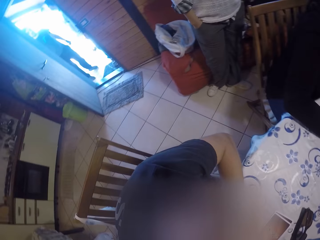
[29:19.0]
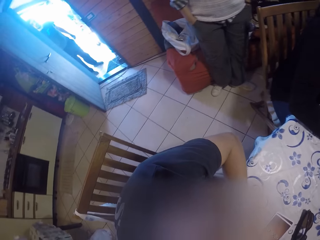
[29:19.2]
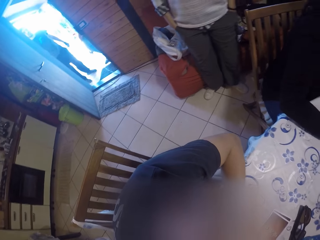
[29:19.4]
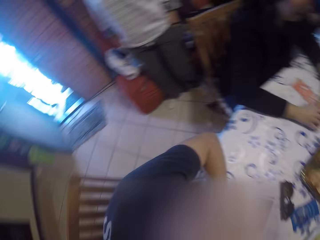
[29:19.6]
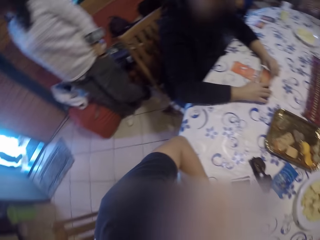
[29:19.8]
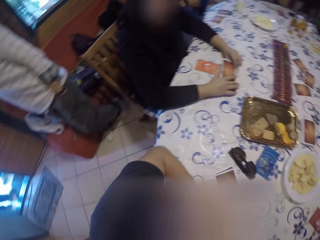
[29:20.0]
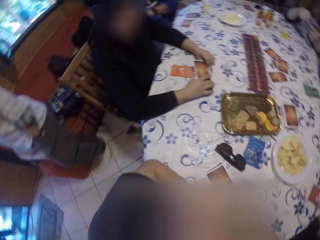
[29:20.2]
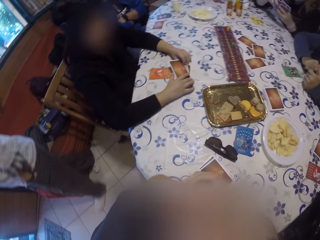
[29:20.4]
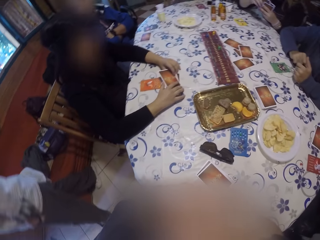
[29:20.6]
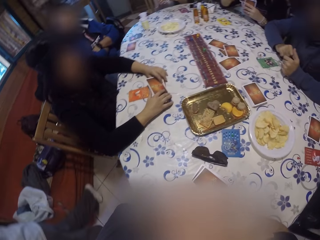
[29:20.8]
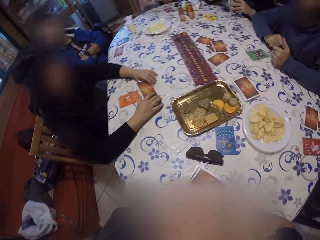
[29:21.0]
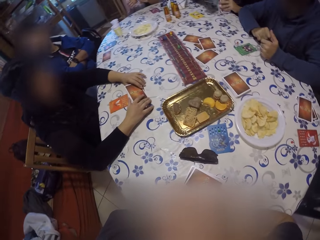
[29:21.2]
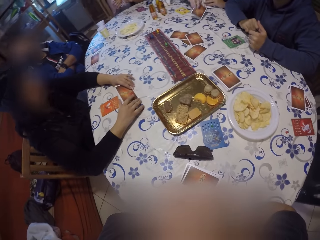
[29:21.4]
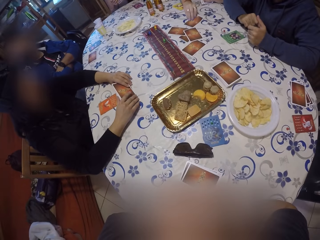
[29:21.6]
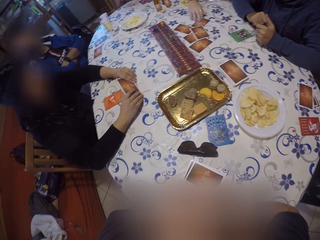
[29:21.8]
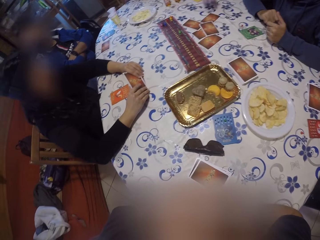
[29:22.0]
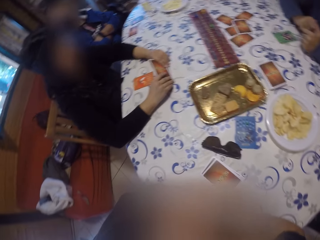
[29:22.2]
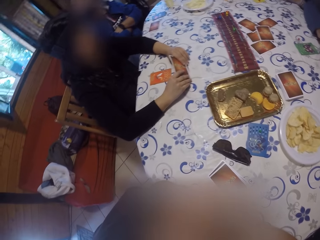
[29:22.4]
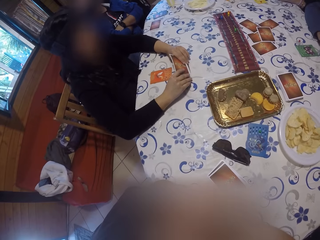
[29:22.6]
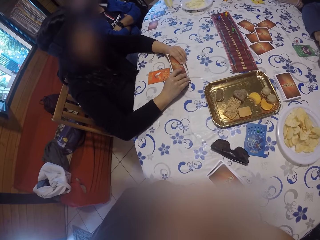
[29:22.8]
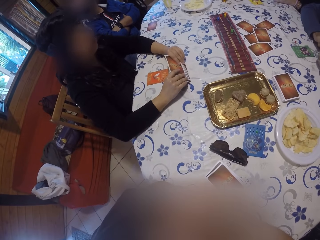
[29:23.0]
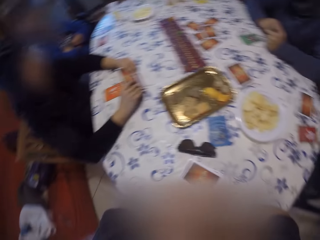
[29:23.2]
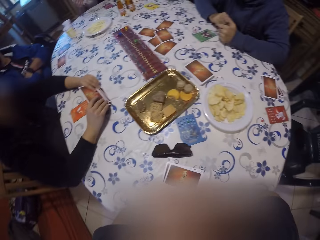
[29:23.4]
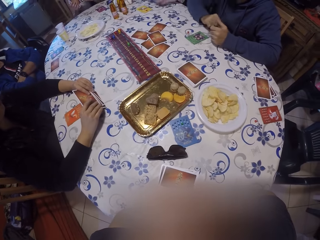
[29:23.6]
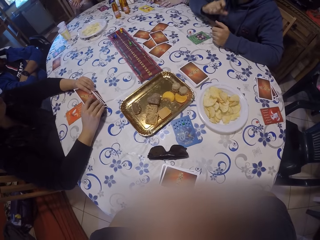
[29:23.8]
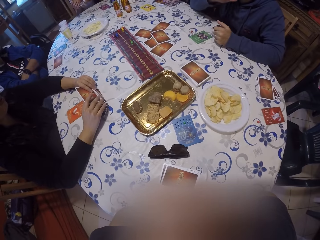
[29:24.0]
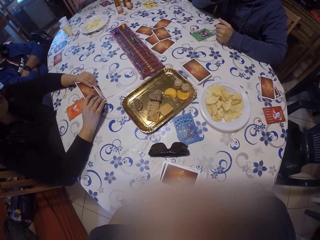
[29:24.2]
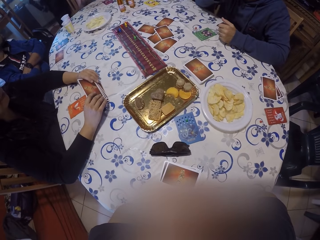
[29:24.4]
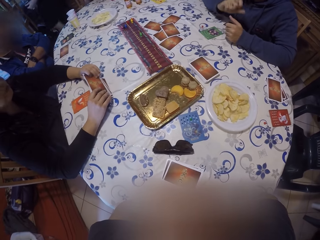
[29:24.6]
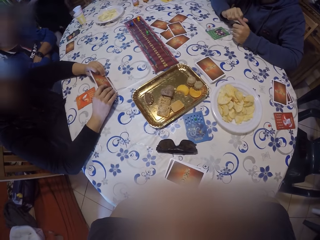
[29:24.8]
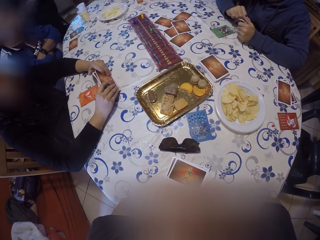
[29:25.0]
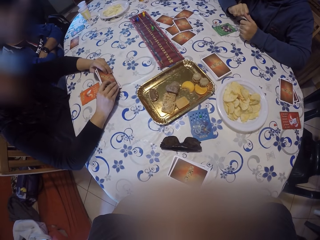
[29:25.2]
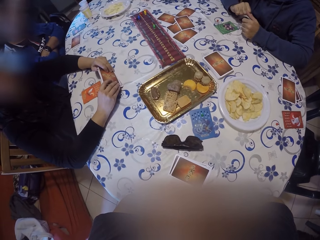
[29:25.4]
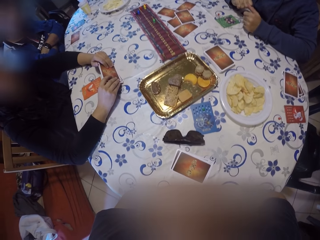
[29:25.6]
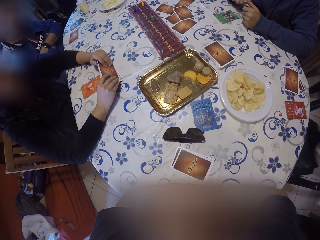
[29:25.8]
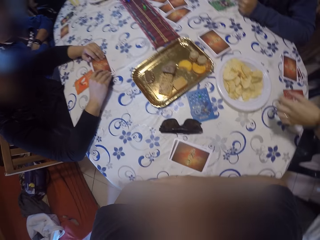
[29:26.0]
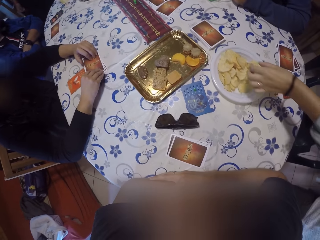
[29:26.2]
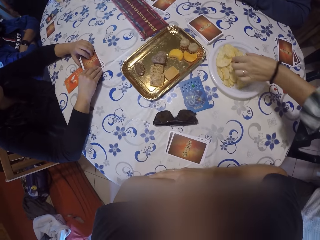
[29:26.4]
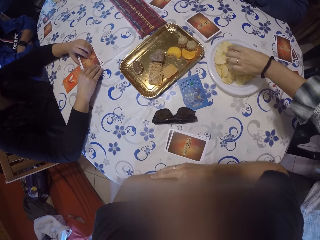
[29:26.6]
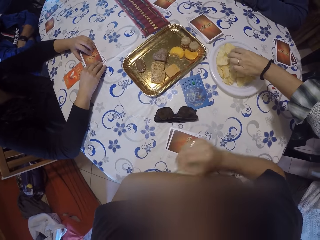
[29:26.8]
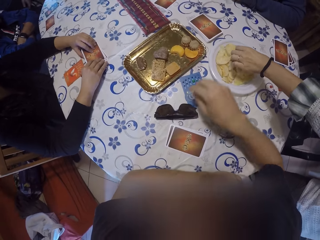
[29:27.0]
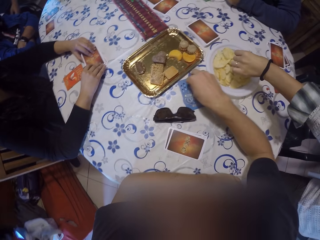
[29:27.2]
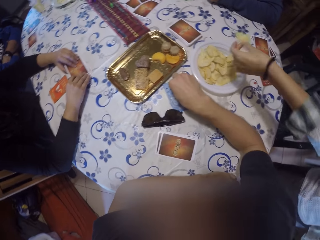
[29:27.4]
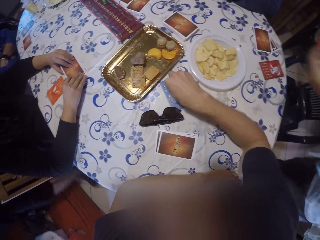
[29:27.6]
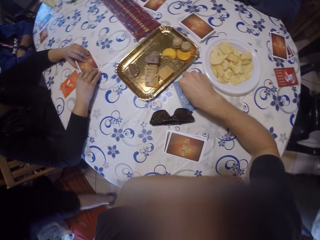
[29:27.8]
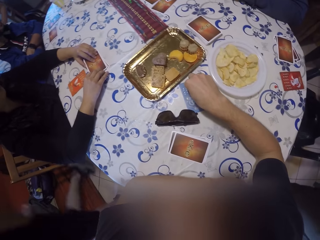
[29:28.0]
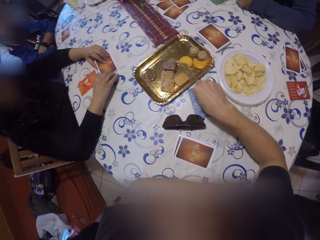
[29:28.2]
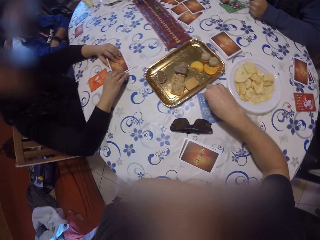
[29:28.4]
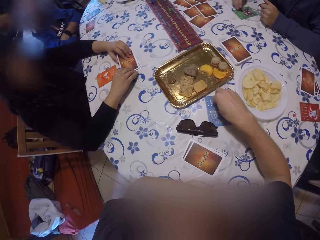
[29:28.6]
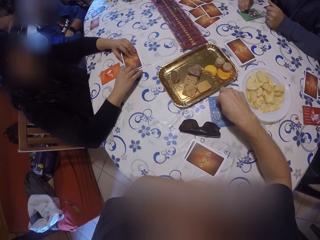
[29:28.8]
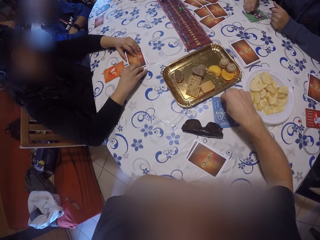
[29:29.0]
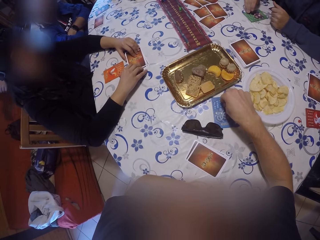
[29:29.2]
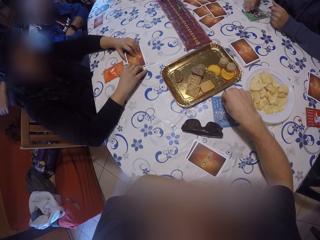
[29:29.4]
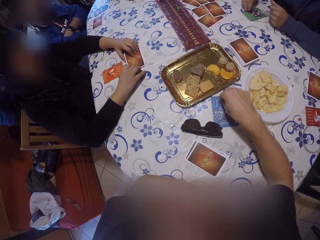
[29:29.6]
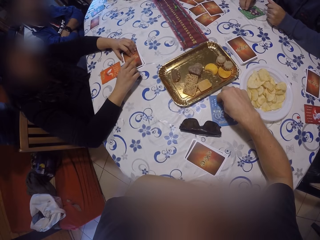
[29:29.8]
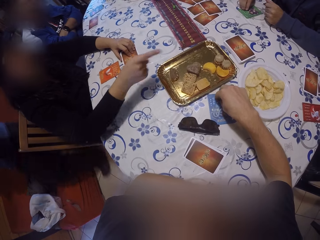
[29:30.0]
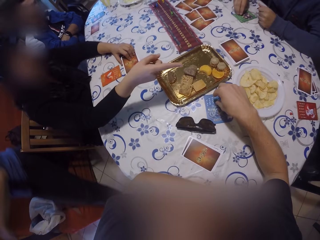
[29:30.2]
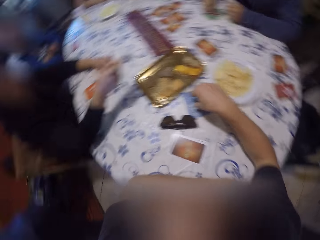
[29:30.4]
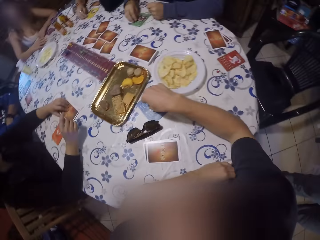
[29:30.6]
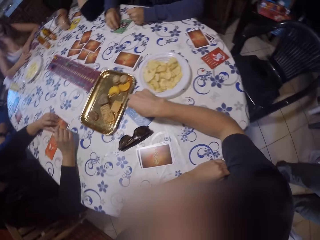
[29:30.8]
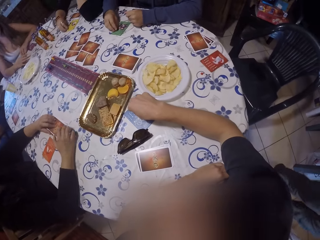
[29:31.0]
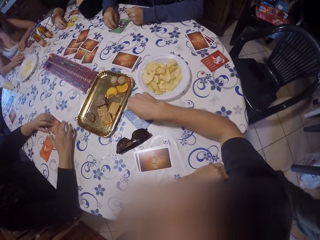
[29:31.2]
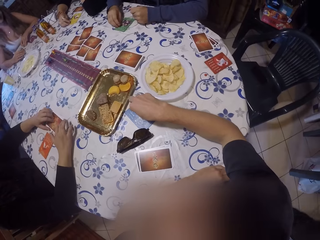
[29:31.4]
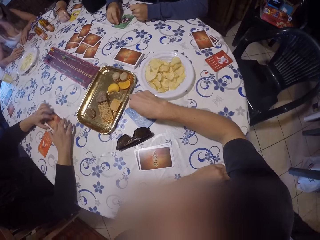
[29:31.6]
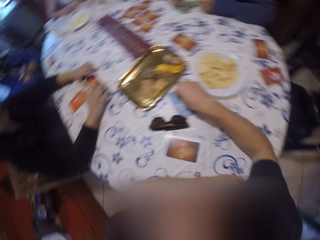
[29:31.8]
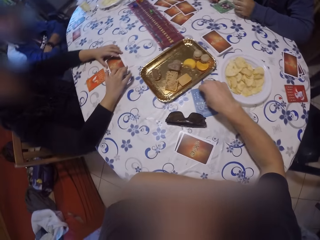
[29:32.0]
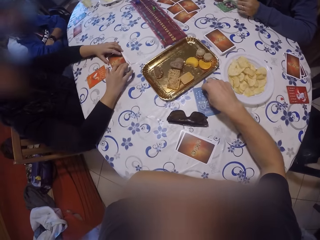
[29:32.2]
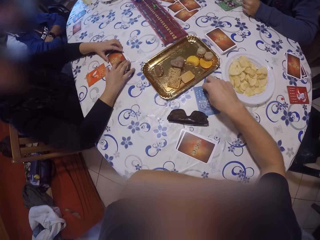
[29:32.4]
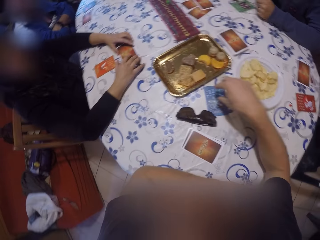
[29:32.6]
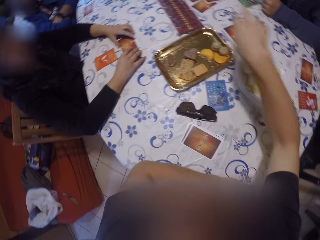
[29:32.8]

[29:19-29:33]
A woman walks. Another woman puts a card on the table with her right hand. A man drops a card. Another man speaks. The first woman picks chips from the plate on the table with her left hand. The camera wearer touches a blue card on the table with her right hand. Another woman points.

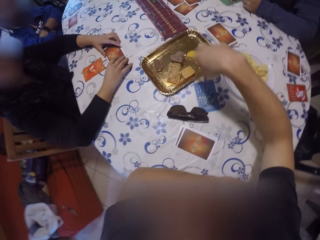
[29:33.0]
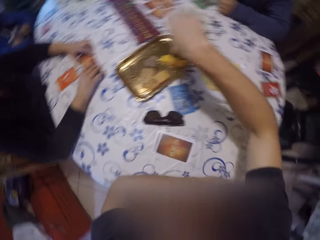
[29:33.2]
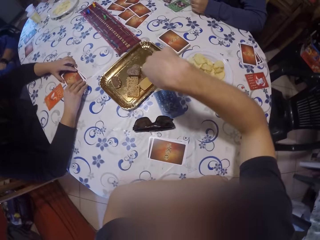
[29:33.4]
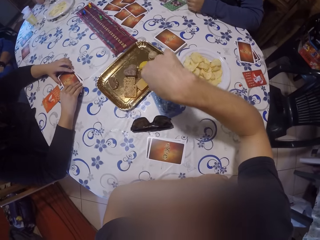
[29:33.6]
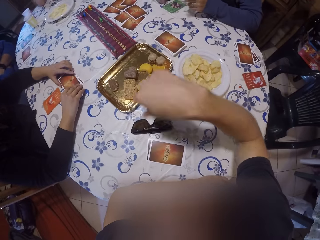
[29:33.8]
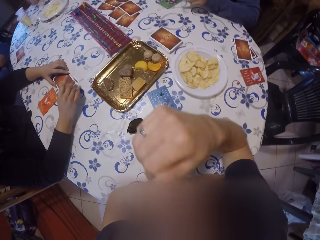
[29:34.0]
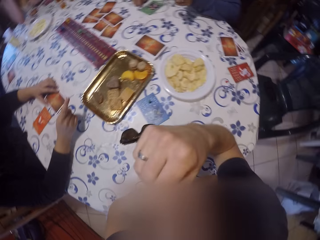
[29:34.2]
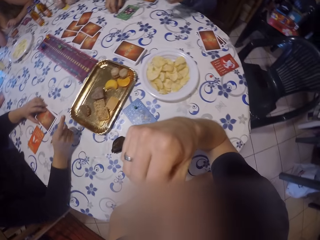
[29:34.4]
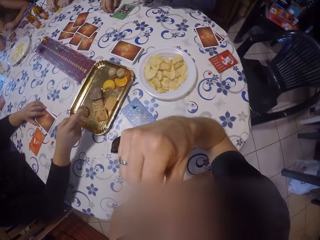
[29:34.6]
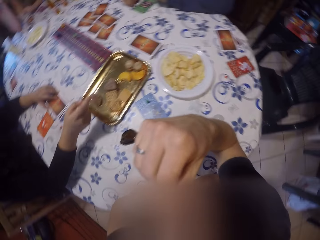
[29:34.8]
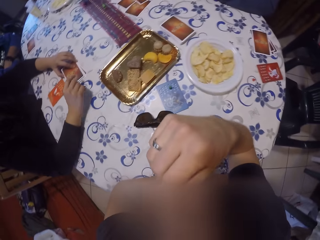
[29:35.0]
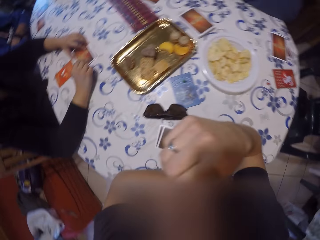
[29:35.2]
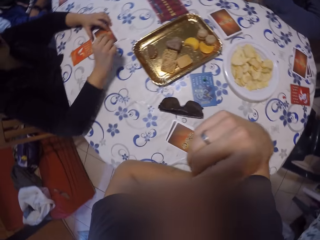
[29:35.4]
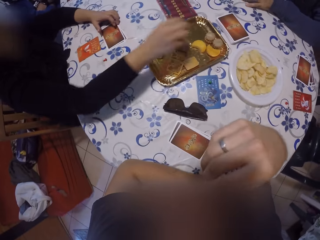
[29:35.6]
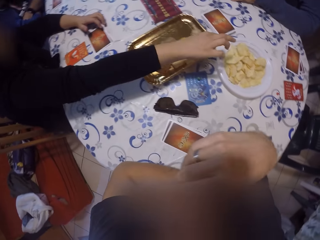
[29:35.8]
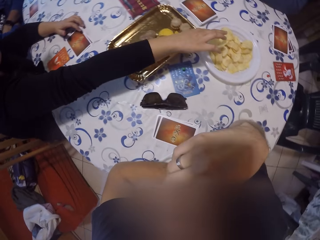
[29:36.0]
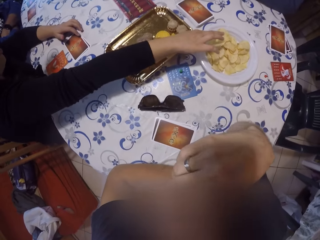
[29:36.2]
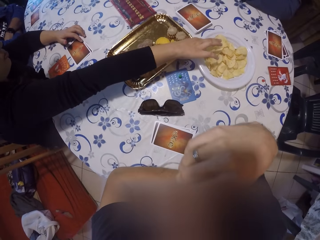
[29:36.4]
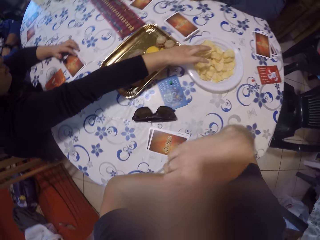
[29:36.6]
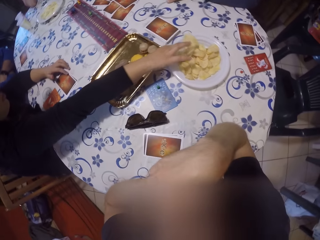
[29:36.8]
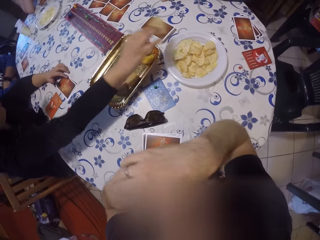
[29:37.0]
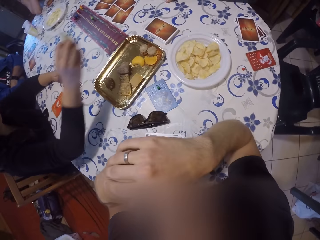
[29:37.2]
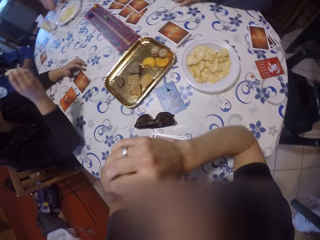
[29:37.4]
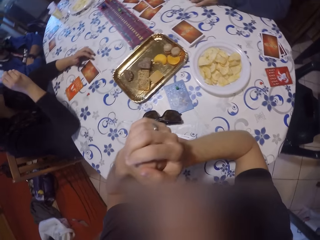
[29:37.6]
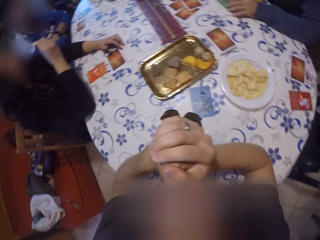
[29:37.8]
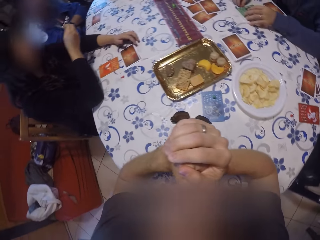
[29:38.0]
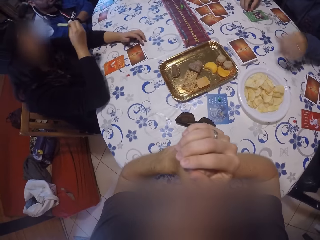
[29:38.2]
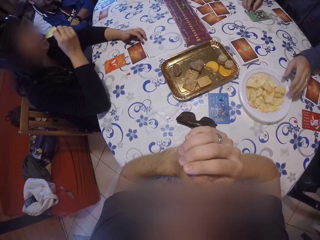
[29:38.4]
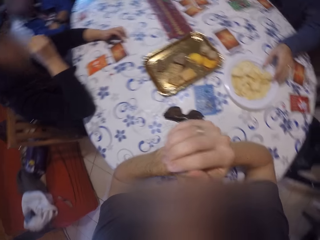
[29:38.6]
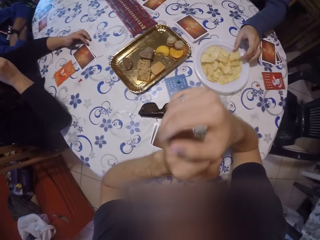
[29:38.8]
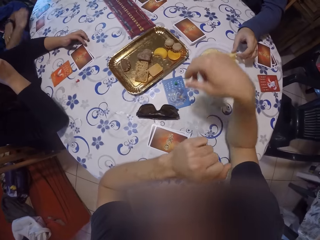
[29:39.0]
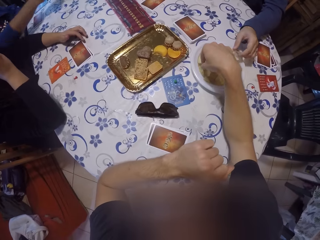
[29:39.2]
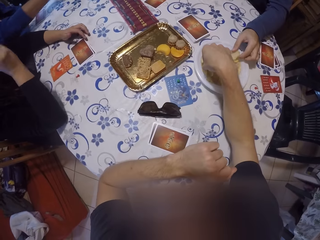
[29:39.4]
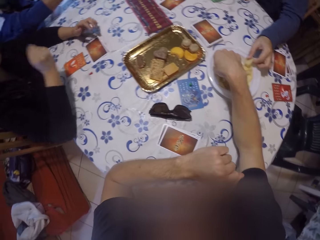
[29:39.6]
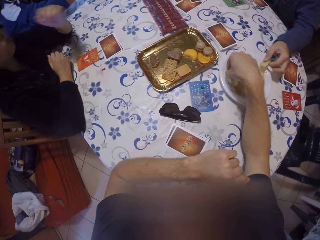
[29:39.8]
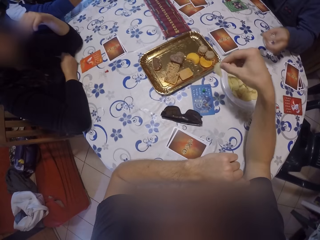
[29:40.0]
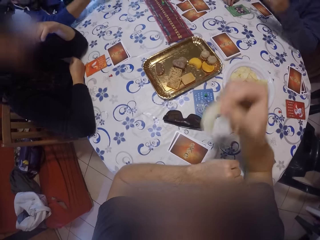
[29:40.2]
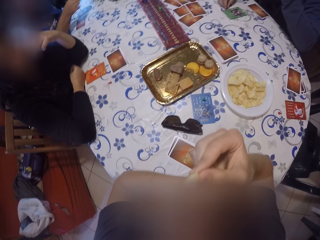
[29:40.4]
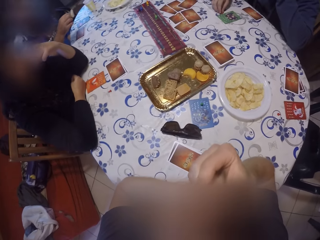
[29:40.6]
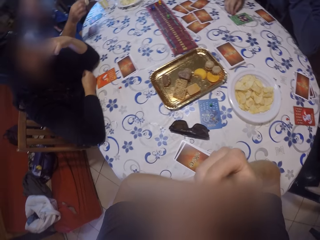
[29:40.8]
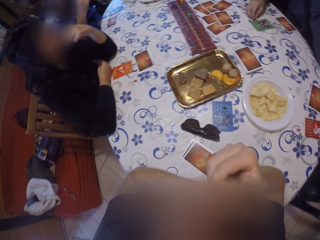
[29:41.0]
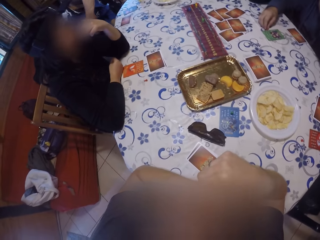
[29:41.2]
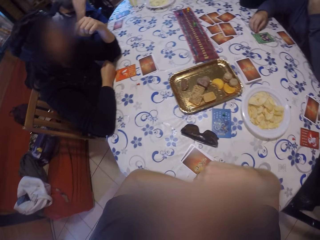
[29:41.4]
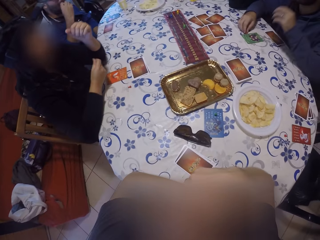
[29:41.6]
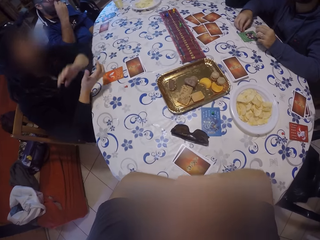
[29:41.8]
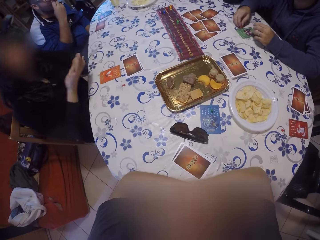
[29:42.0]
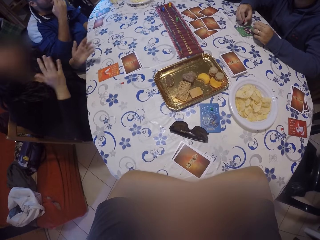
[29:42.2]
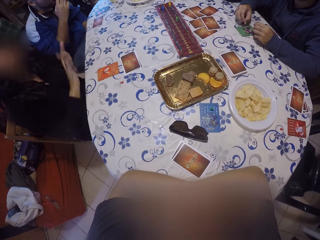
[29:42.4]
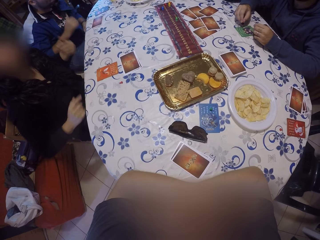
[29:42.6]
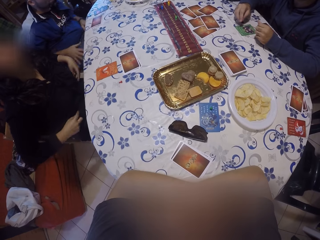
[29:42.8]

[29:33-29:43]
The camera wearer moves her hand. She touches her mouth with her right hand. A woman picks a chip from the tray on the table with her right hand. The woman eats the chip with her right hand. The camera wearer holds her hands. A man picks a chip from a plate on the table with his left hand. Another woman picks a chip from the tray on the table with her left hand. The camera wearer picks a chip from the plate on the table with her right hand. Another man picks a chip from the plate on the table with his left hand. The camera wearer eats the chip with her right hand. The other man eats the chip with his left hand.
